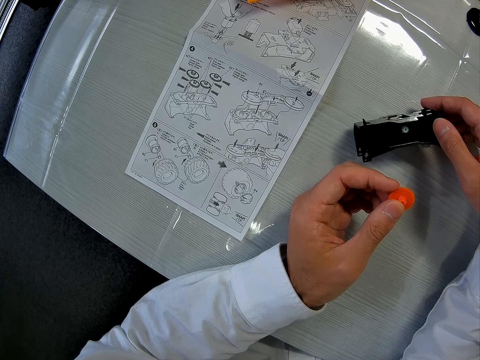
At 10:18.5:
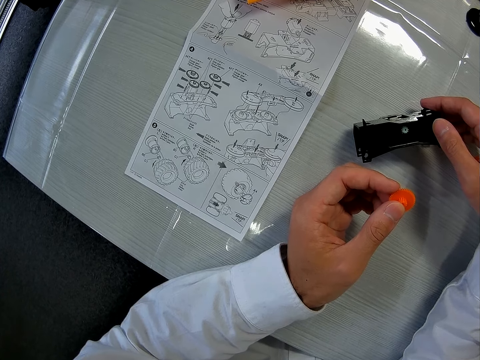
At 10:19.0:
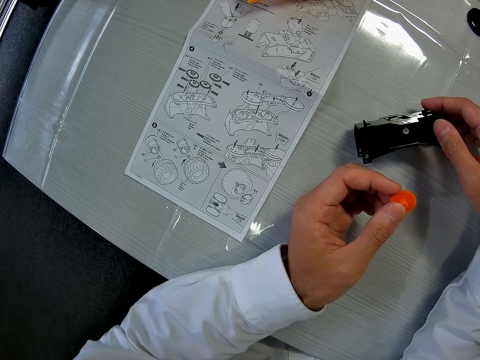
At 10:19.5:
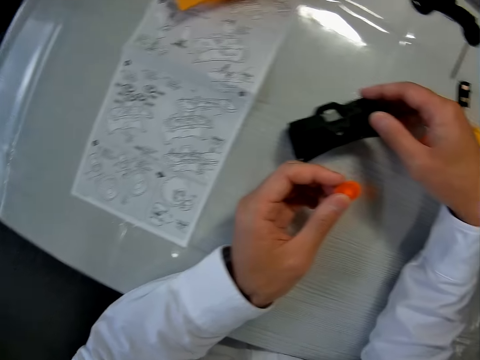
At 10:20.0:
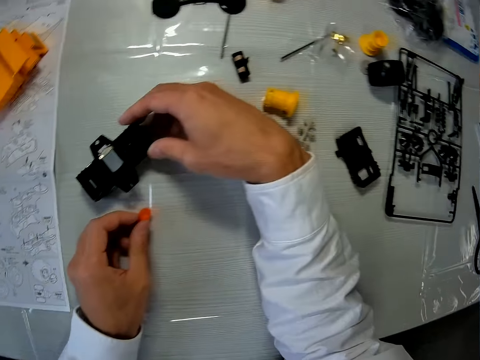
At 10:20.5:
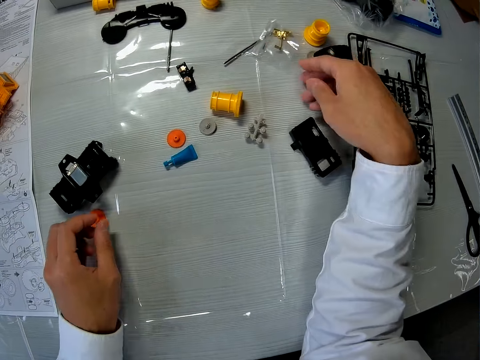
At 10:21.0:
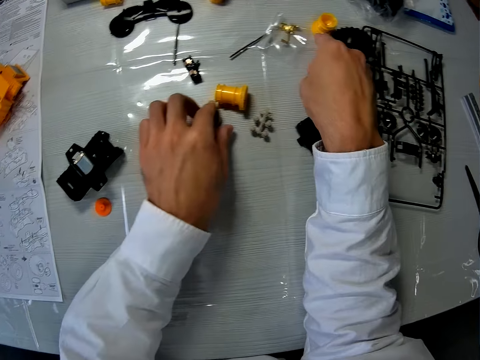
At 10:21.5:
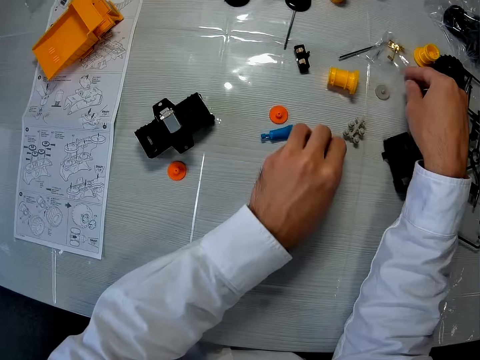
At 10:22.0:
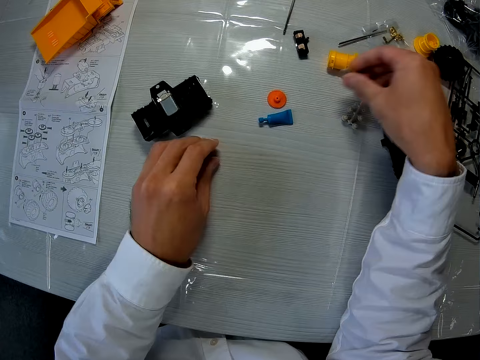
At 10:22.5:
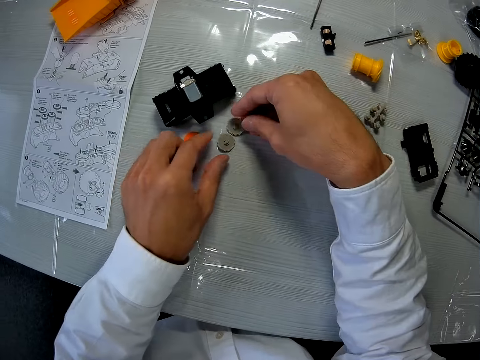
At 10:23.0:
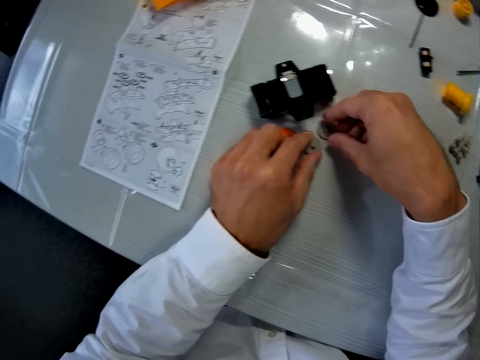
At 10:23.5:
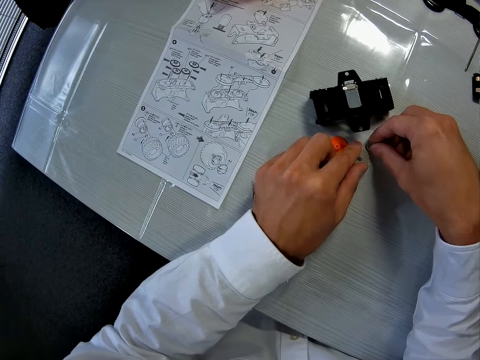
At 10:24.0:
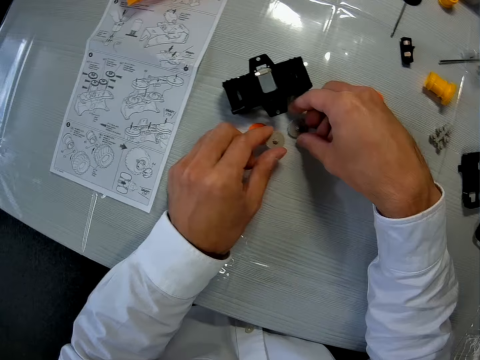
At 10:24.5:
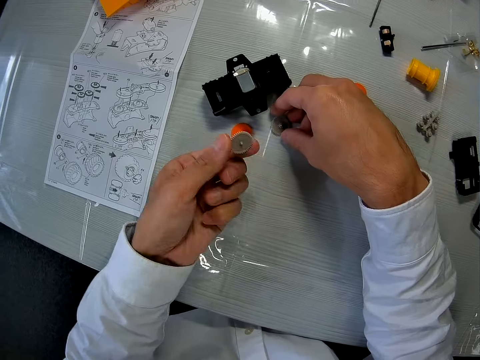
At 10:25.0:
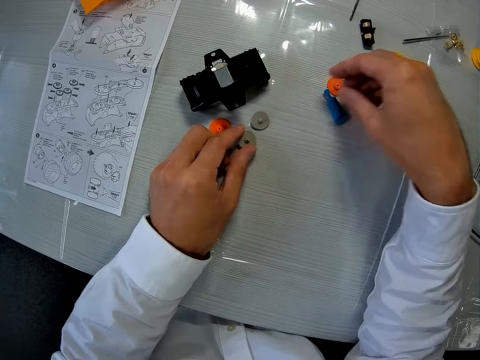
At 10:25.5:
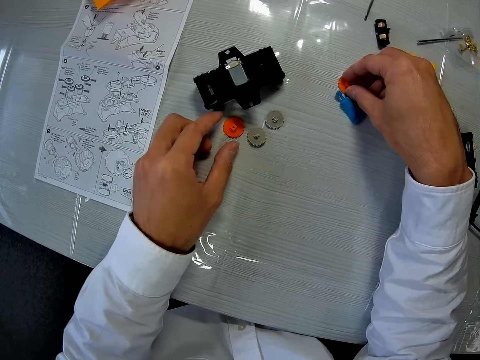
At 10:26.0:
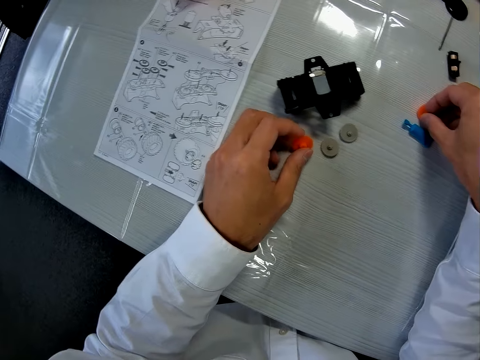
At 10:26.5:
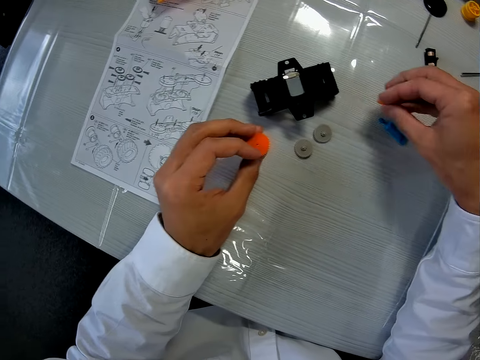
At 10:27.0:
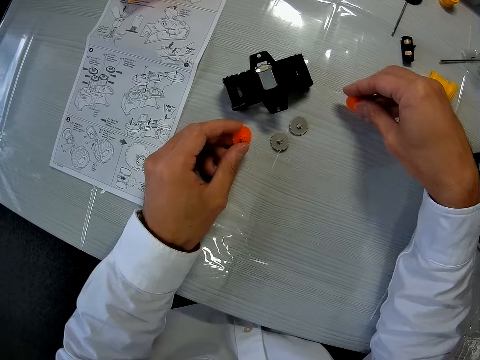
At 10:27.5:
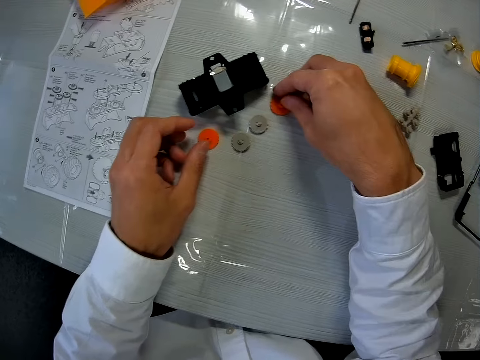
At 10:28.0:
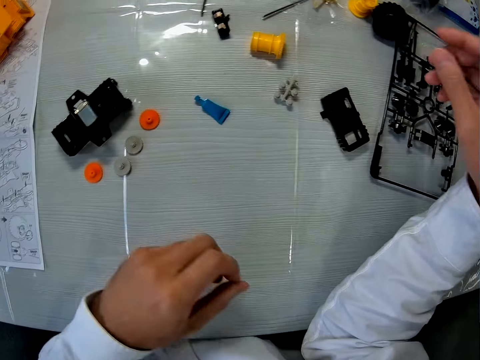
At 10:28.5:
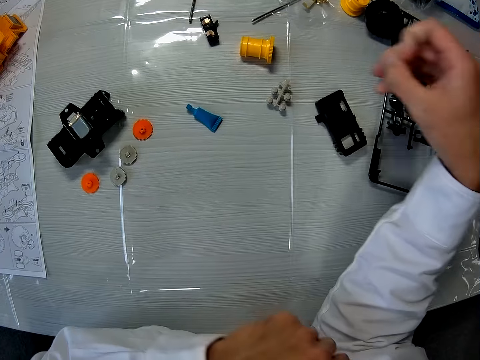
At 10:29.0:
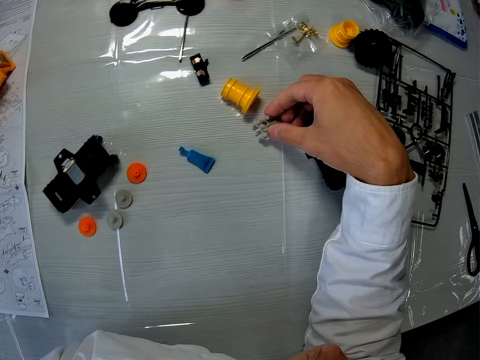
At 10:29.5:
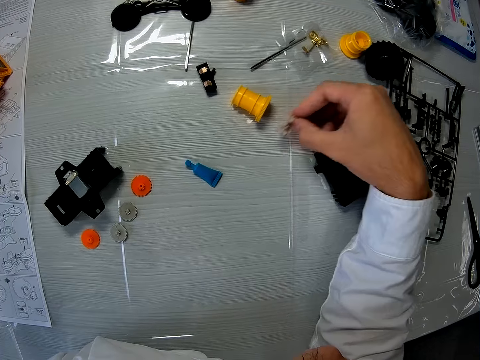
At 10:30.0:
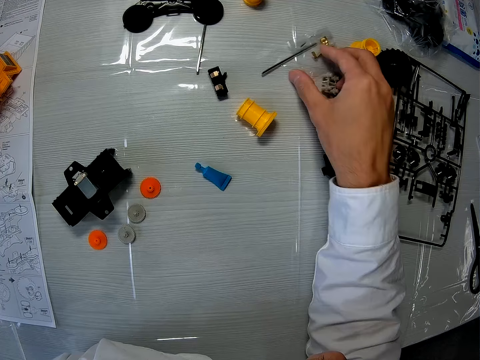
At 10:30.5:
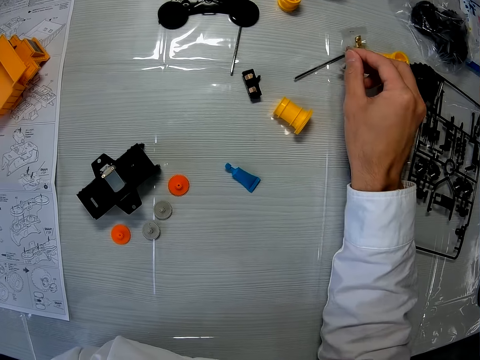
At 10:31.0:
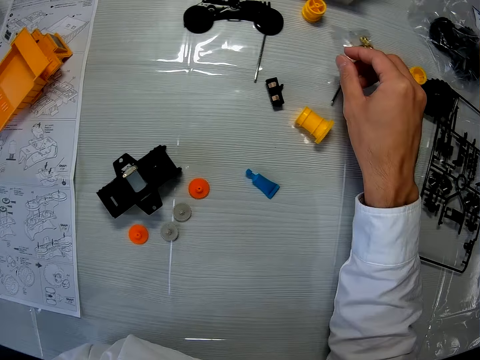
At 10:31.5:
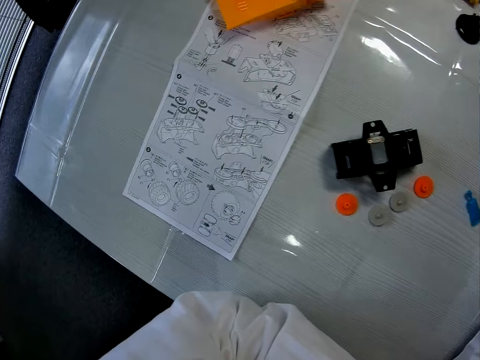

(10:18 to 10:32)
The camera wearer puts one of the plastic models on the table. He puts the other plastic models on the table. He moves a part of the toy car on the table. He picks up another plastic model and puts the plastic model on the table. He touches a part of the toy car on the table. He picks up the part of the toy car on the table with his left hand. He picks up the part of the toy car on the table with his right hand. He puts the plastic model on the table. He picks up the part of the toy car on the table with his left hand. He moves a part of the toy car on the table. He puts the plastic model on the table.

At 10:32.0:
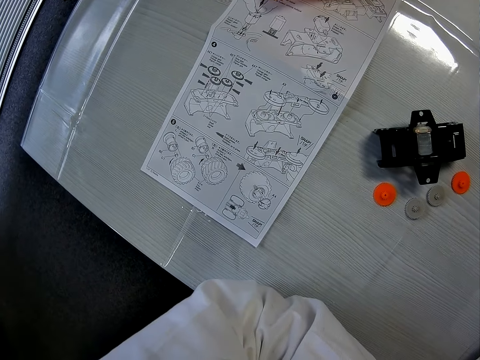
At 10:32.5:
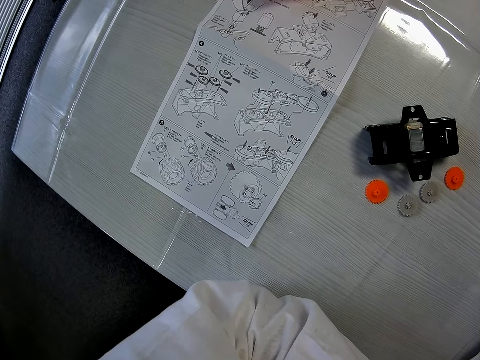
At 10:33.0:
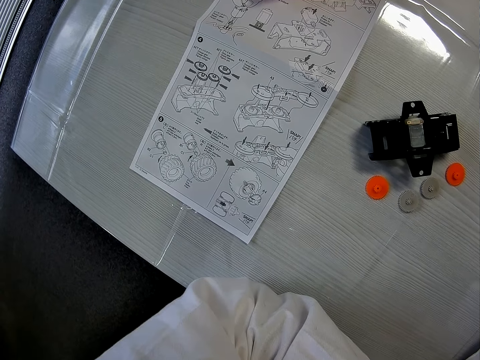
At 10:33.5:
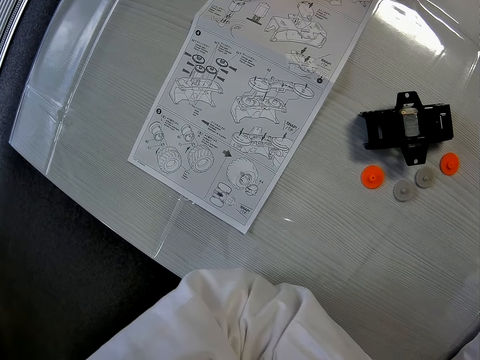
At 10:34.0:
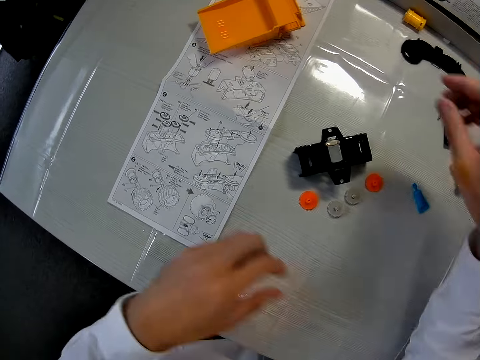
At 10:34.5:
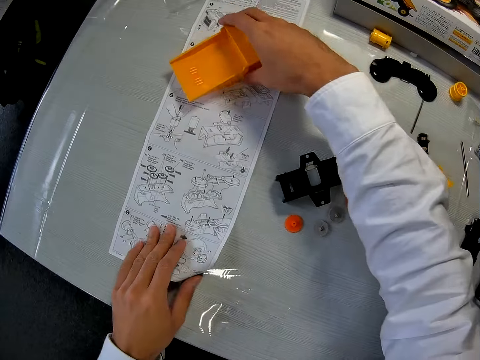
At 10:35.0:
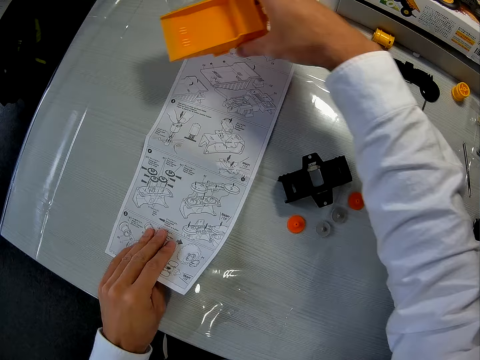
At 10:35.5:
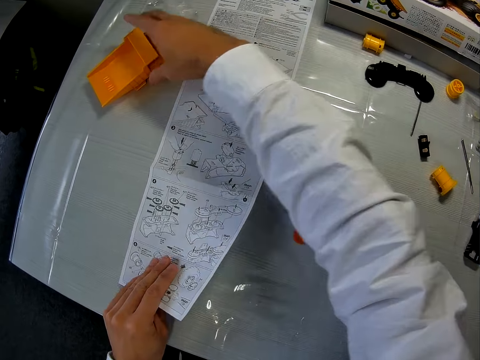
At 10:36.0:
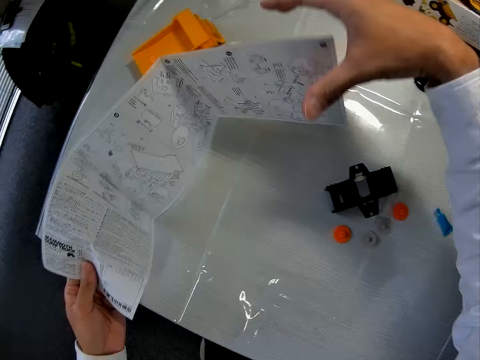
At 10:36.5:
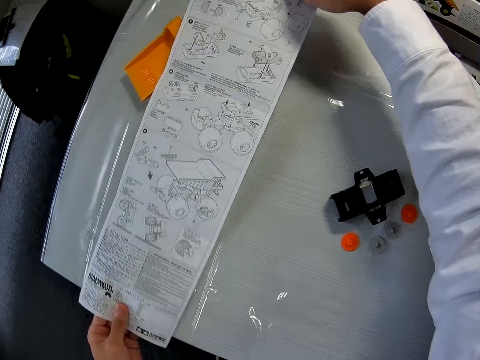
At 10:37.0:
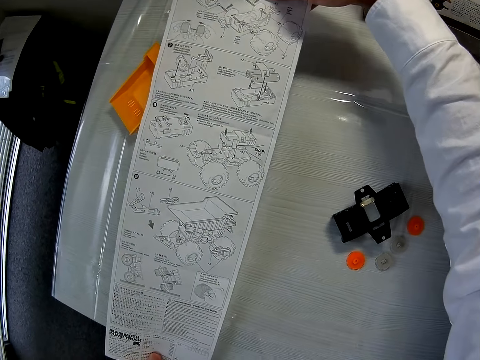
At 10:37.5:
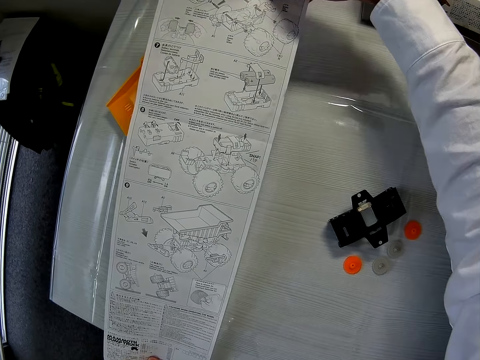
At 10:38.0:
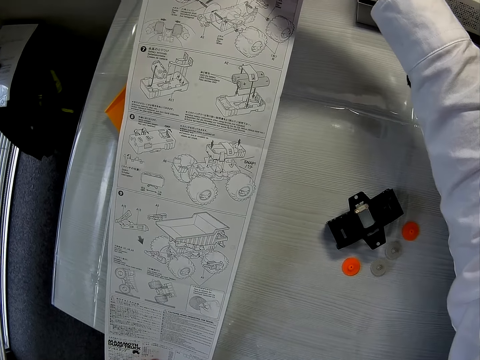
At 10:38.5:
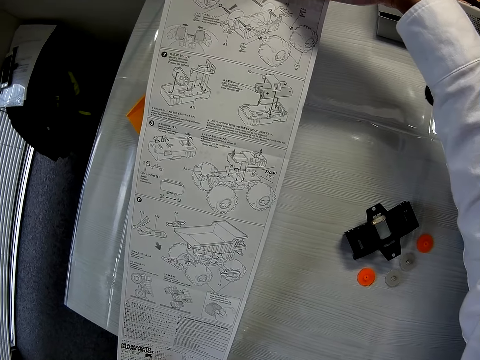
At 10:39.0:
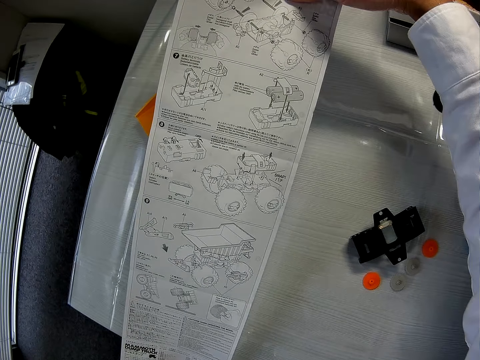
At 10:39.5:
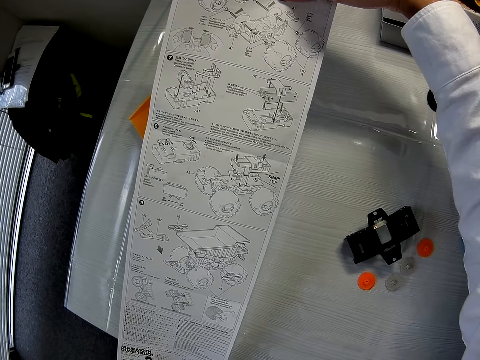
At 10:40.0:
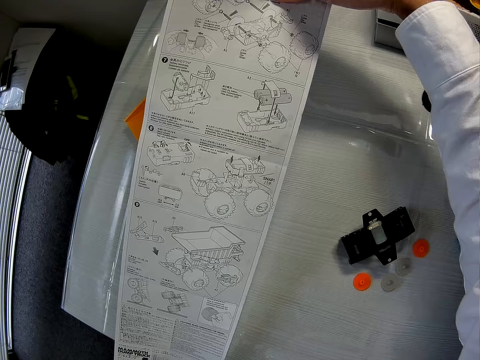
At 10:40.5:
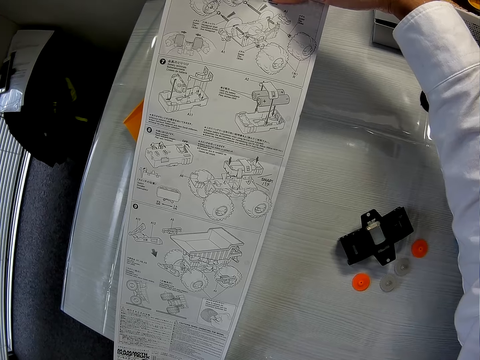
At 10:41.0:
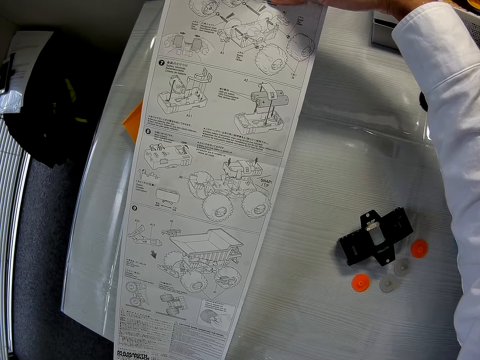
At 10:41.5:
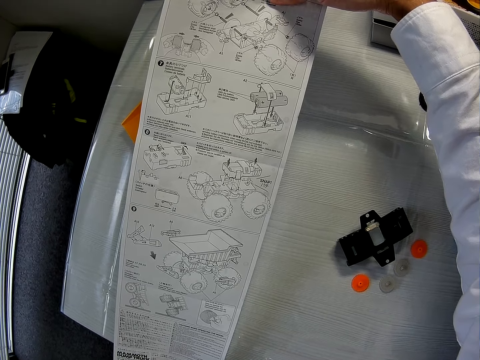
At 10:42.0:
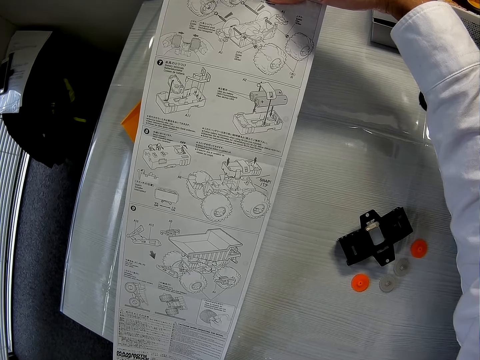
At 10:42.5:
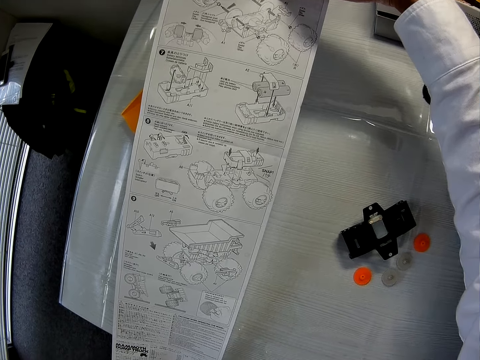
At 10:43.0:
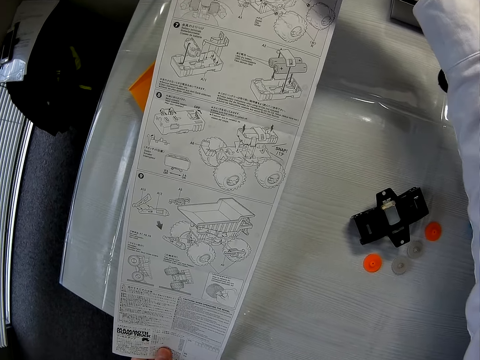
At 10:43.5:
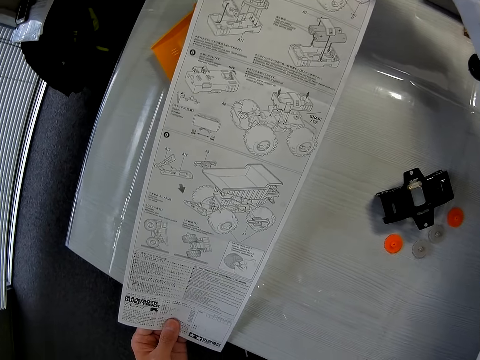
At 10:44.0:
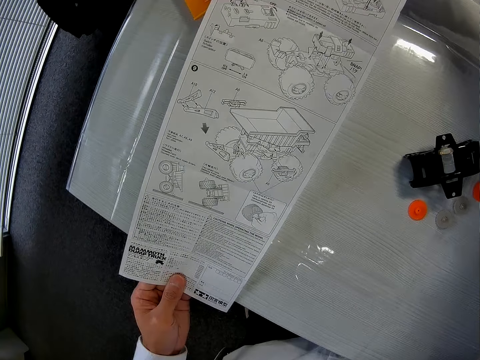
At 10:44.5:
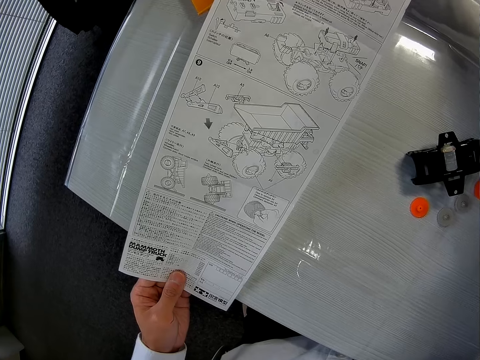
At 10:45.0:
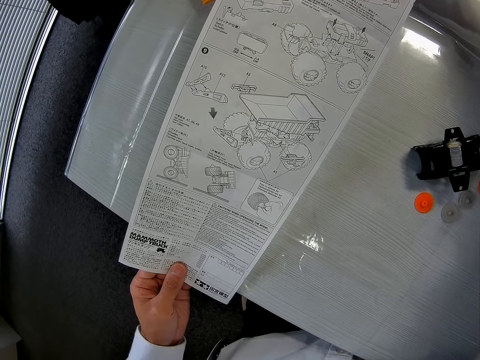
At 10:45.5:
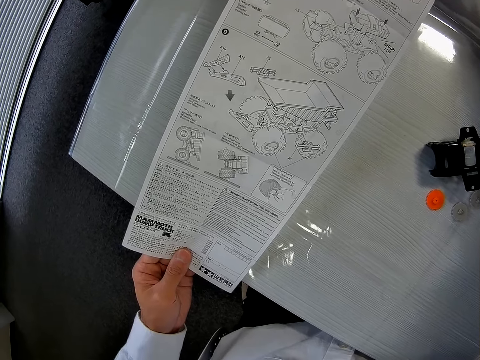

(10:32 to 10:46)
The camera wearer looks at the paper on the table. They move a plastic model away from the paper. They pick up the paper from the table. They turn the paper on the table. They hold the paper straight over the table. They read from the paper.
